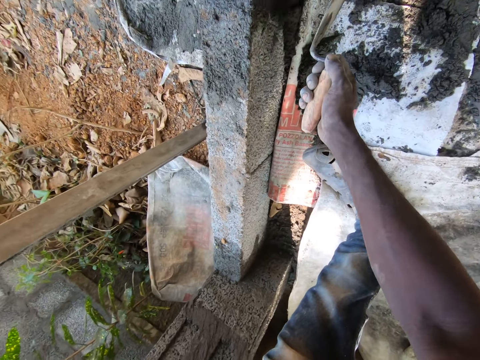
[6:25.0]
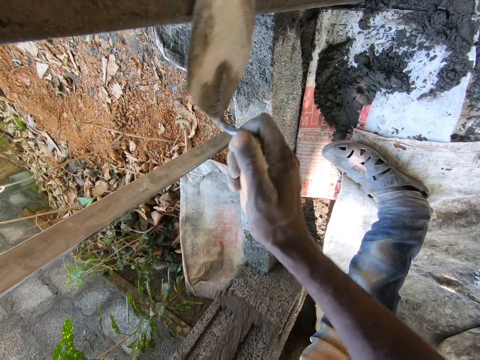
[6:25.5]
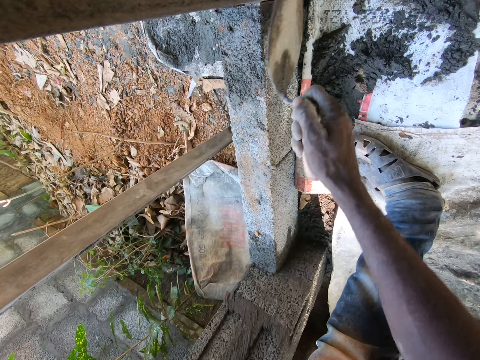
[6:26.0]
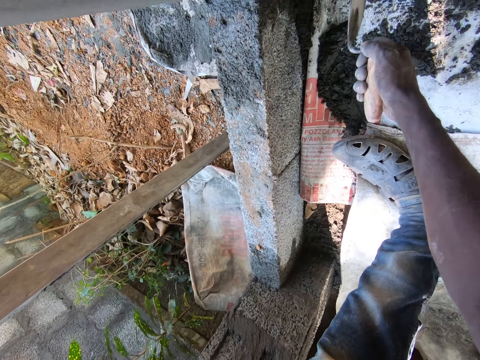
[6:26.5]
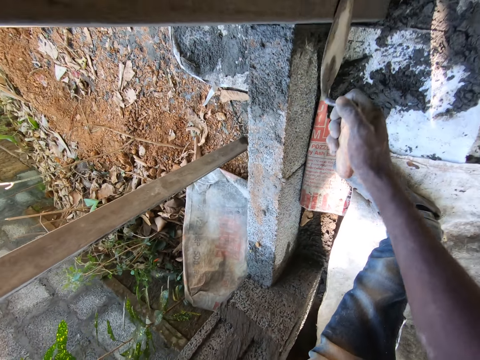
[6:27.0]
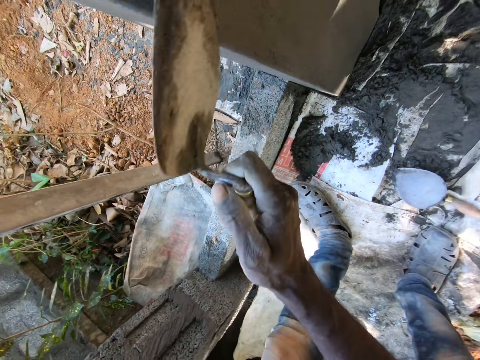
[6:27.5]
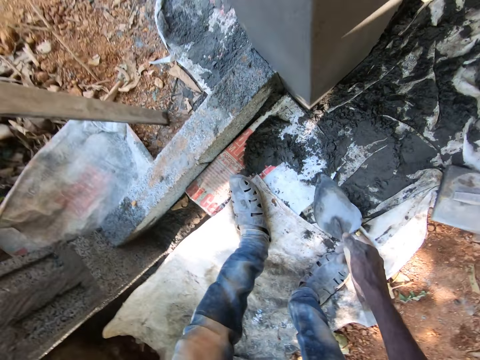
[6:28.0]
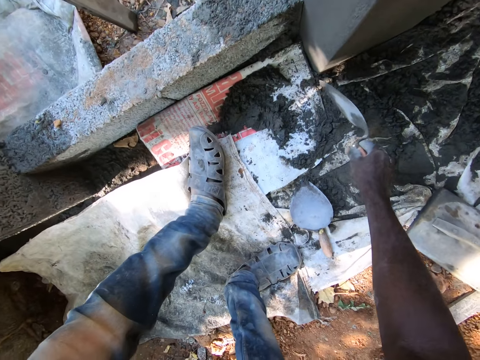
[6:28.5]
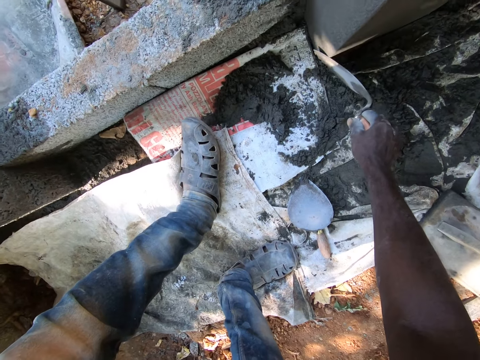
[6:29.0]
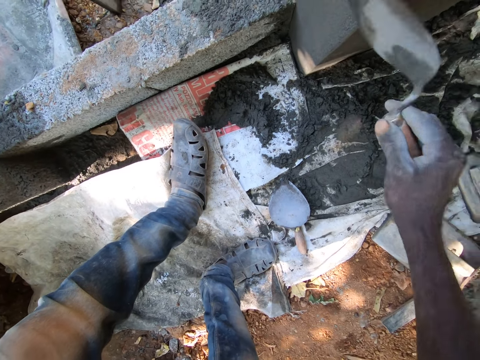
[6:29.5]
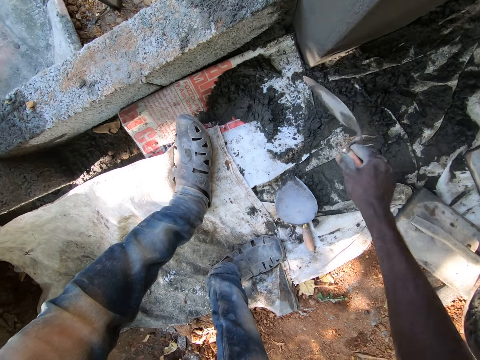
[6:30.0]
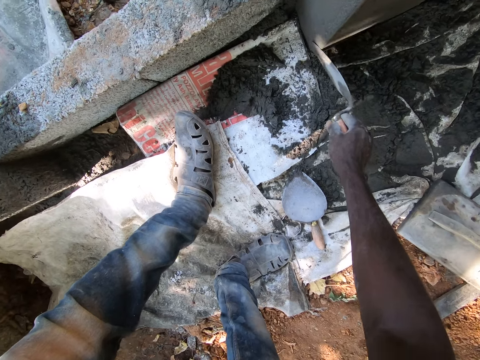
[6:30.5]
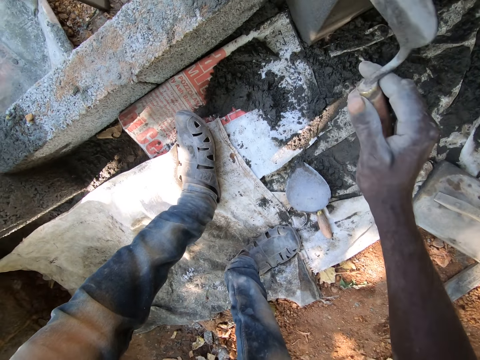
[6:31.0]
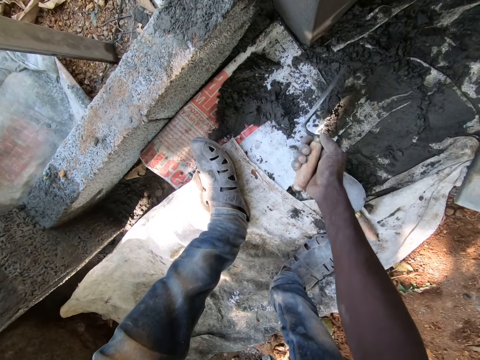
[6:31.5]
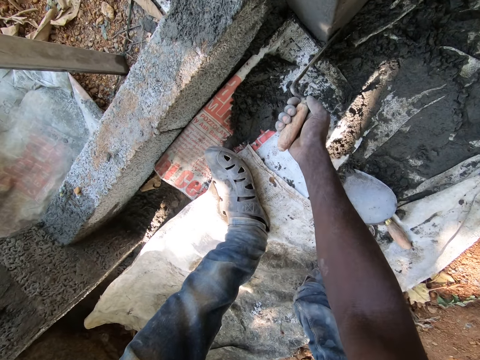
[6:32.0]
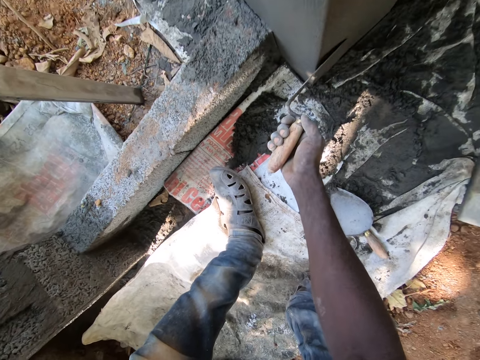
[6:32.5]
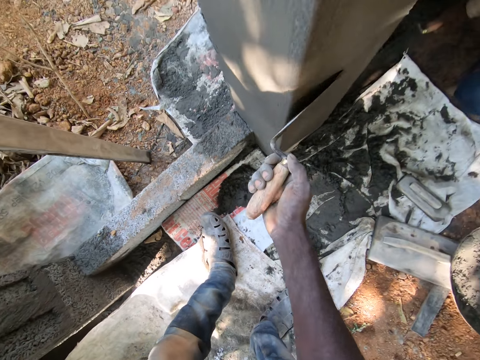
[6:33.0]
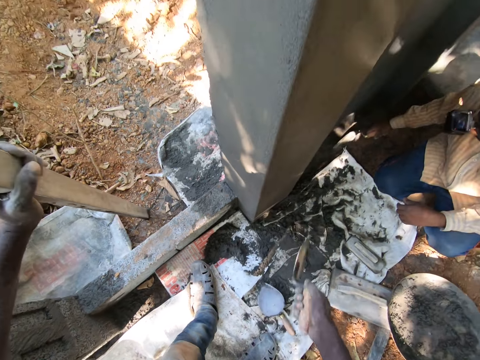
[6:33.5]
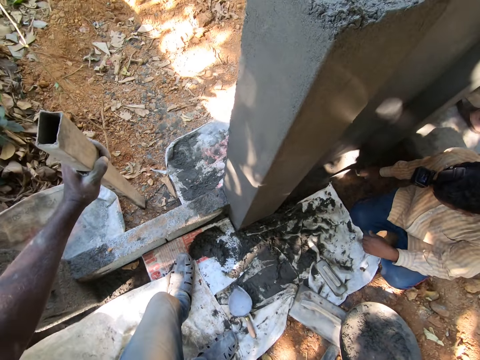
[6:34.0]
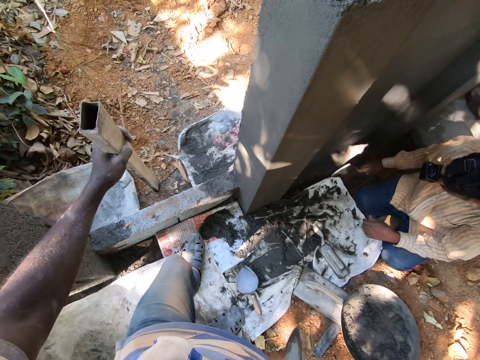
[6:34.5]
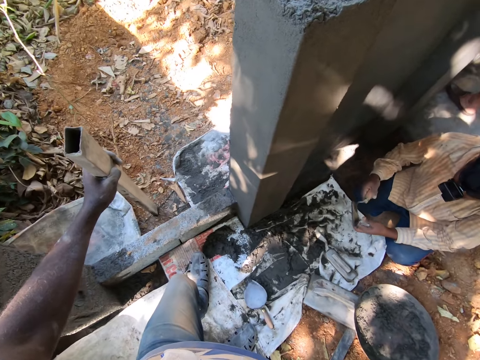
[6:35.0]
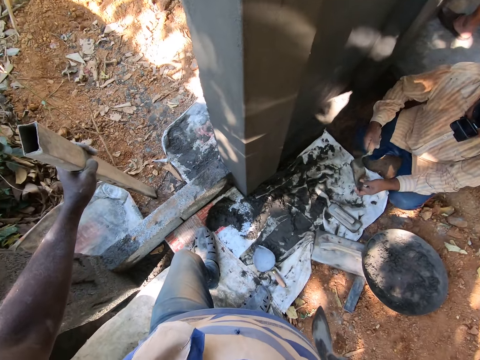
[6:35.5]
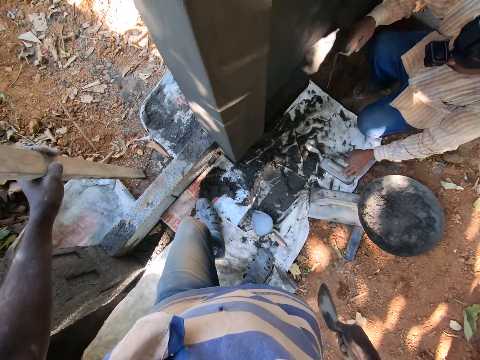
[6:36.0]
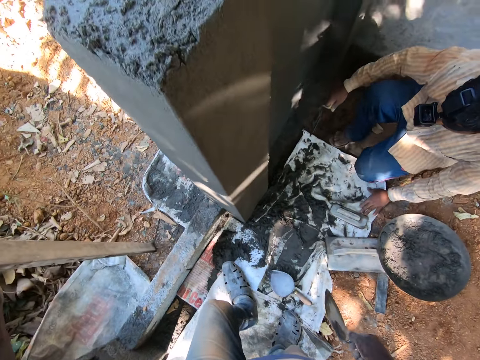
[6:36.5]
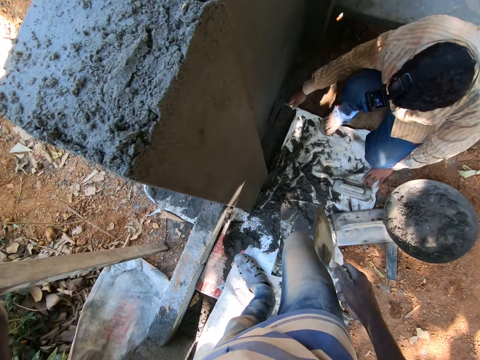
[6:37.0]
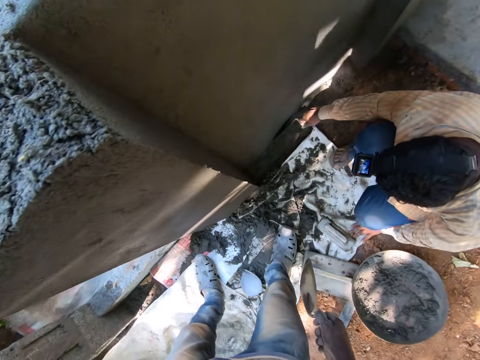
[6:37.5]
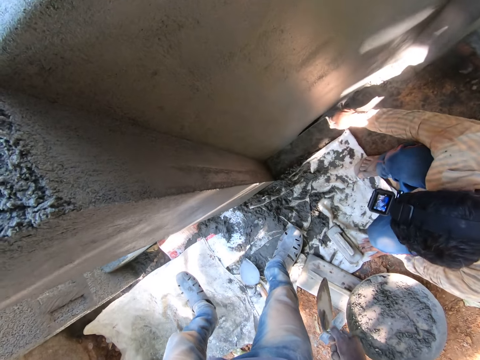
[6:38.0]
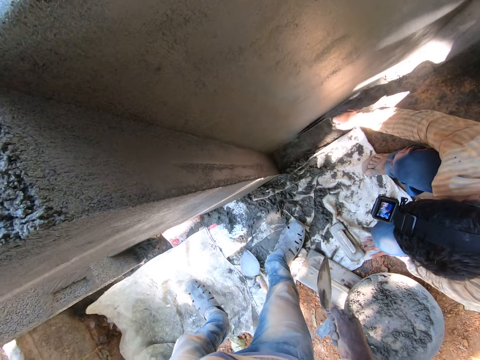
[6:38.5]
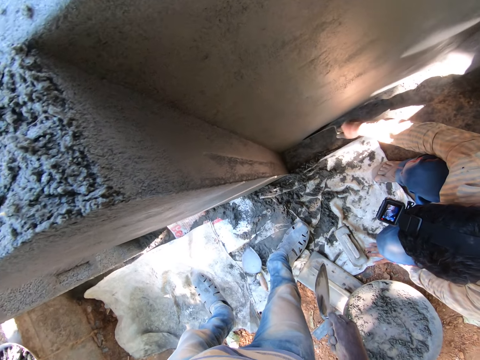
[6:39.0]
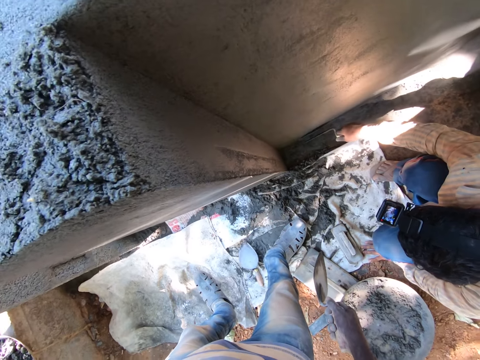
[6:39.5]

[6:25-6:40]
A man plasters the wall with a steel hand trowel in his right hand. The camera wearer removes a trowel from the column. The man removes the concrete with the hand from the trowel and smoothens the column with the trowel.

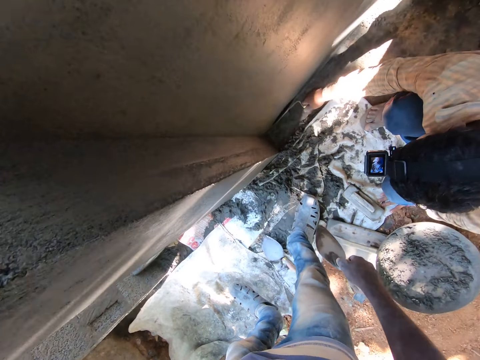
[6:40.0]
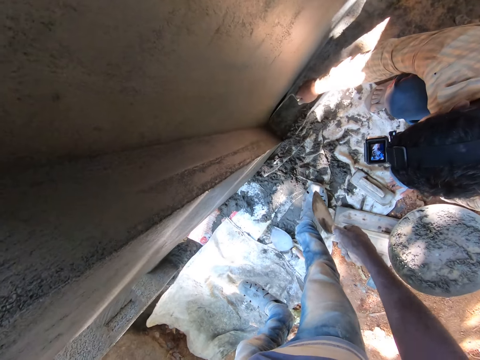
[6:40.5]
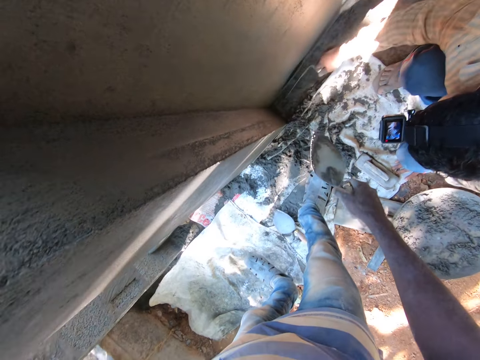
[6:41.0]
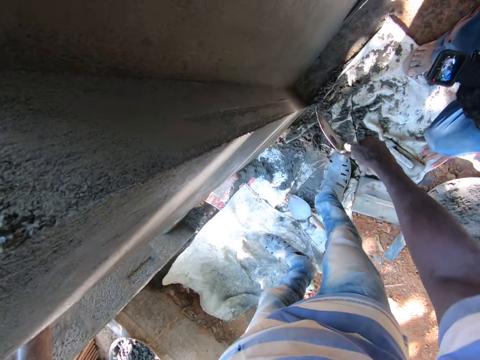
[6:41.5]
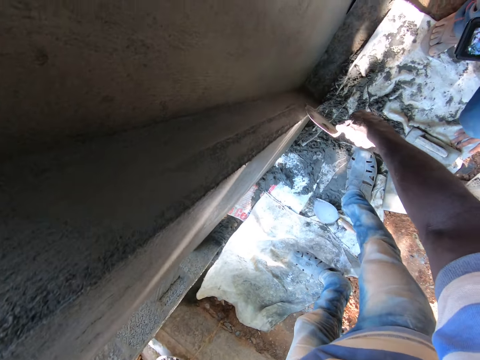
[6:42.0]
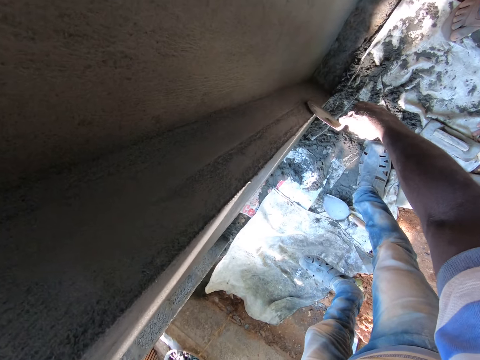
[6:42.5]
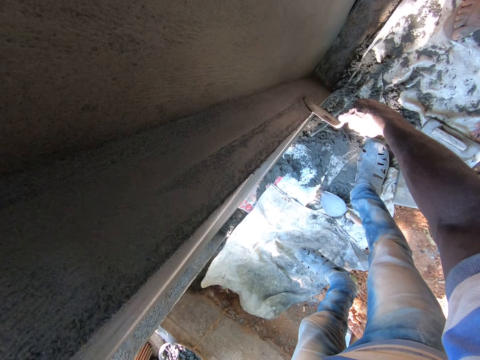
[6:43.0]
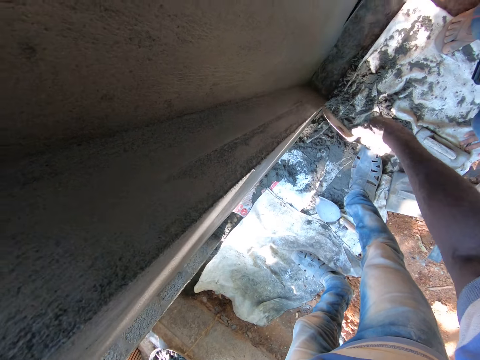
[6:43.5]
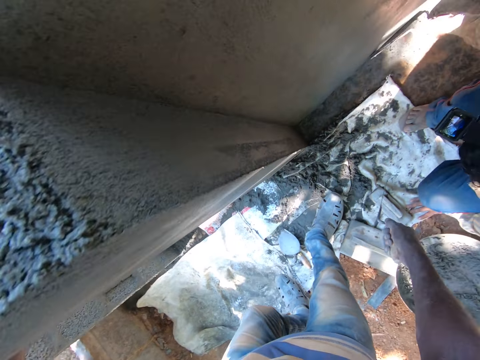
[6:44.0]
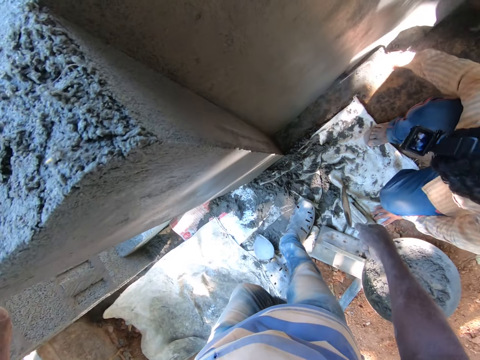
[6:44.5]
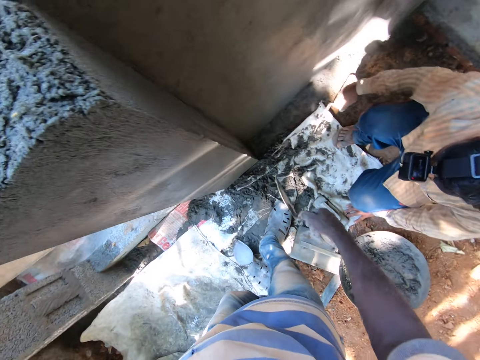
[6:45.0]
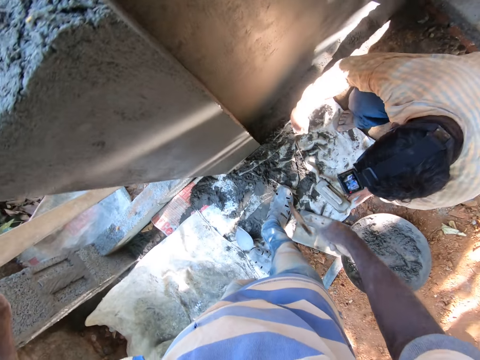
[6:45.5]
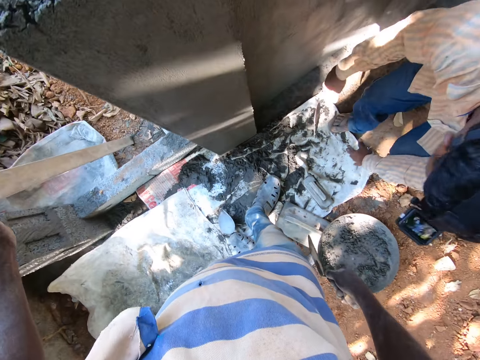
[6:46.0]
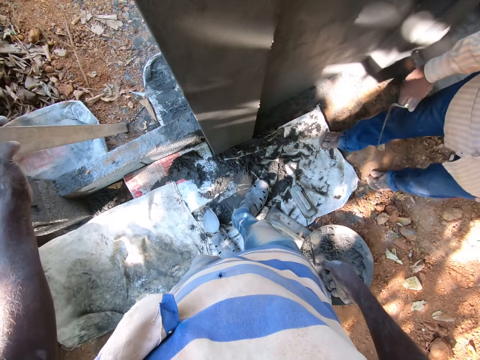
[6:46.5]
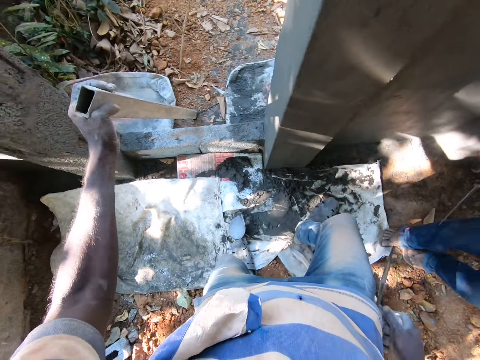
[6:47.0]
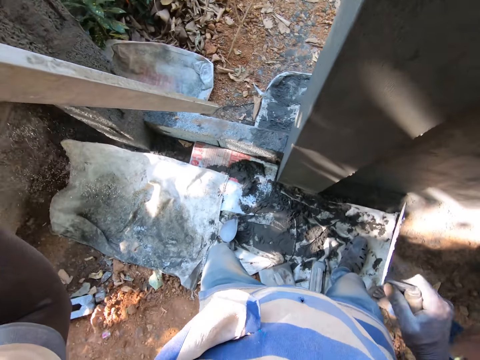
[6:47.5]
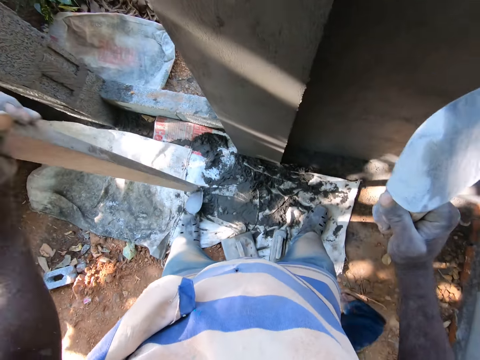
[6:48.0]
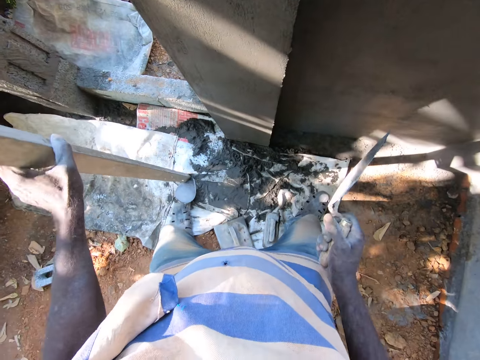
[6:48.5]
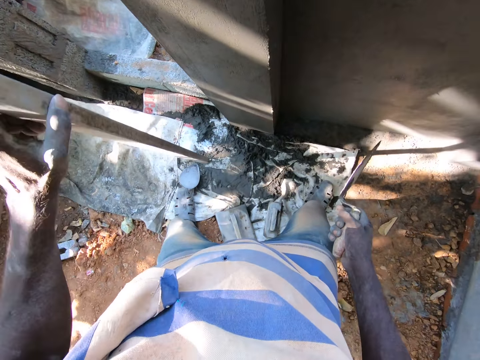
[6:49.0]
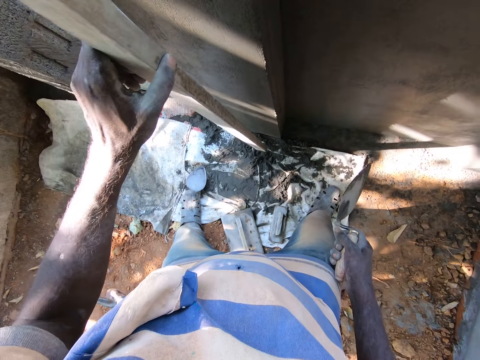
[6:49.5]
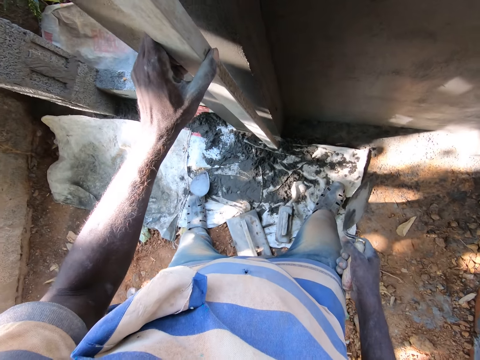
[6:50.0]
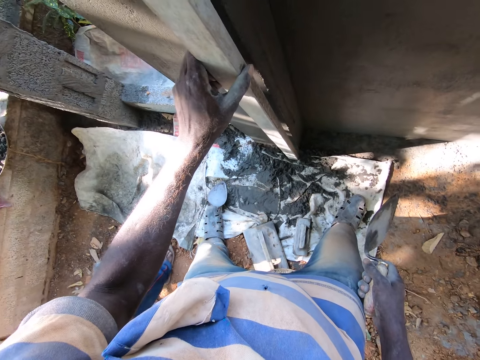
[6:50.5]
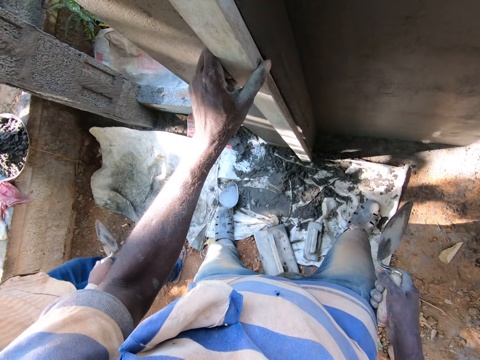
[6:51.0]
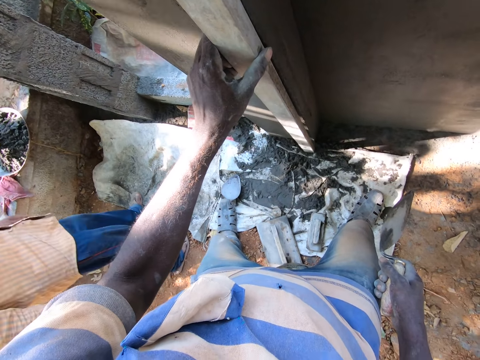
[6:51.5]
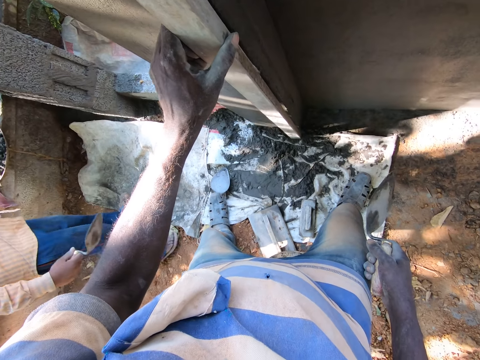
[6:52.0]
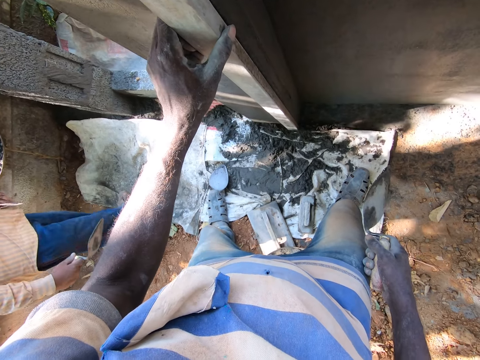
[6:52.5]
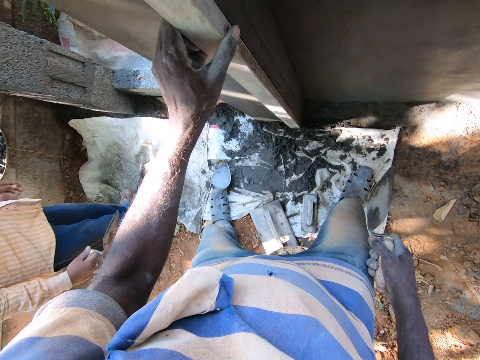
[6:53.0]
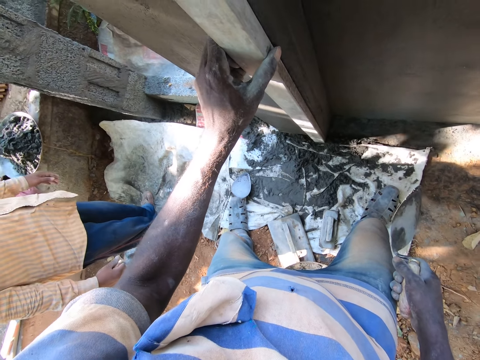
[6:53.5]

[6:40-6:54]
The camera wearer smoothens the wall or column with the steel hand trowel in his right hand. He removes the trowel from the column. He carries a metal rod or pipe up. He hits the metal rod down. He carries the metal rod up. He places the metal pipe beside the wall with his left hand.
